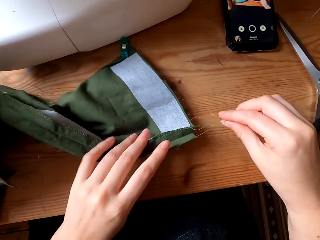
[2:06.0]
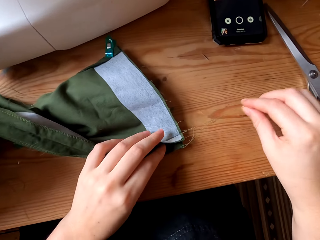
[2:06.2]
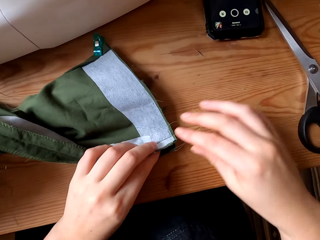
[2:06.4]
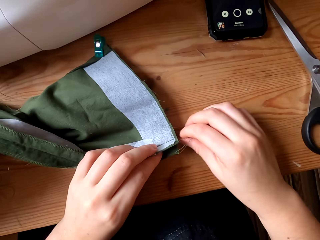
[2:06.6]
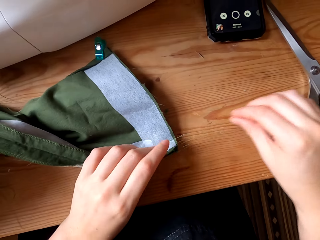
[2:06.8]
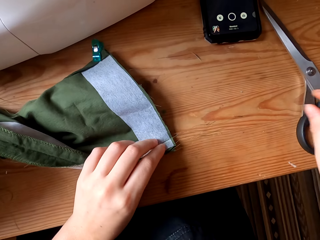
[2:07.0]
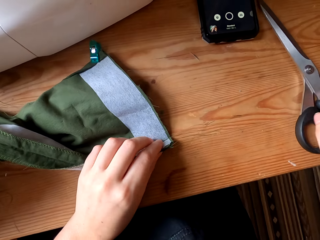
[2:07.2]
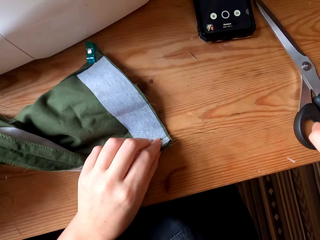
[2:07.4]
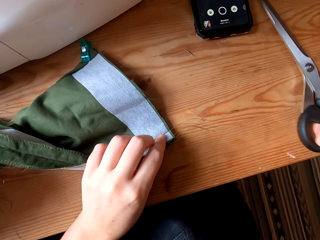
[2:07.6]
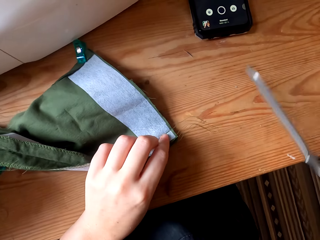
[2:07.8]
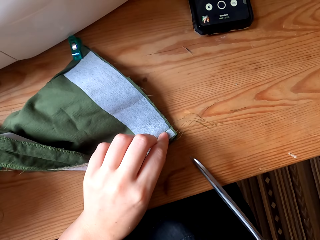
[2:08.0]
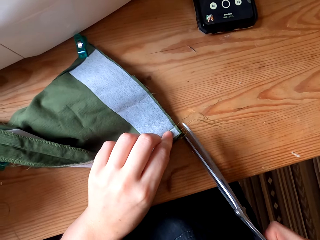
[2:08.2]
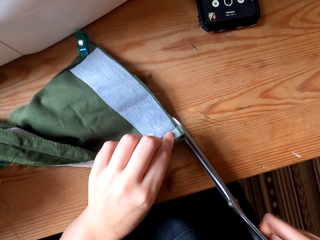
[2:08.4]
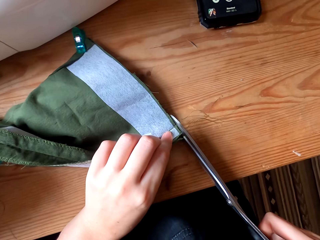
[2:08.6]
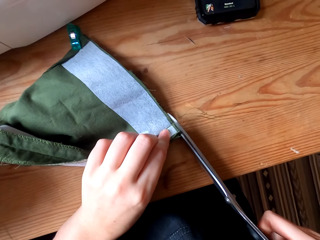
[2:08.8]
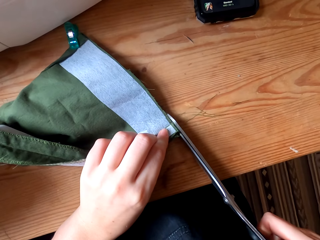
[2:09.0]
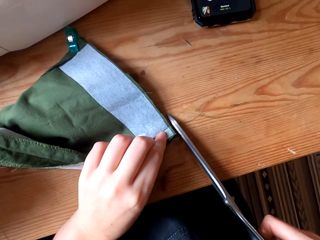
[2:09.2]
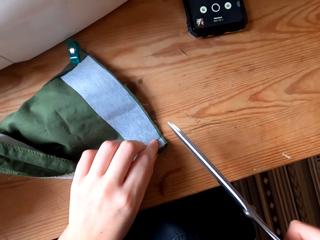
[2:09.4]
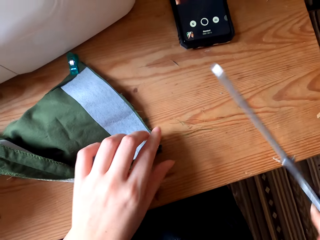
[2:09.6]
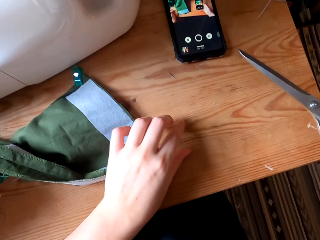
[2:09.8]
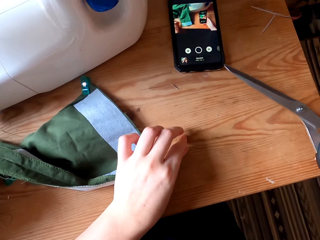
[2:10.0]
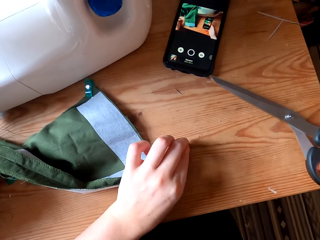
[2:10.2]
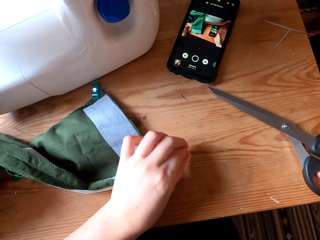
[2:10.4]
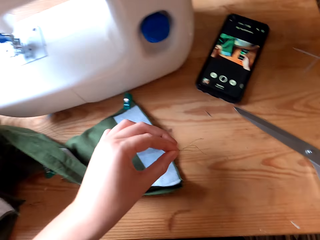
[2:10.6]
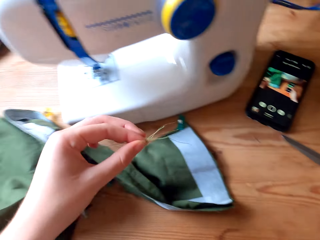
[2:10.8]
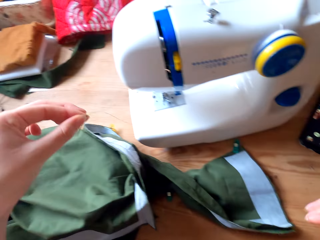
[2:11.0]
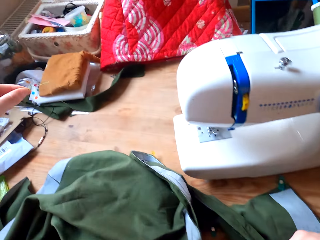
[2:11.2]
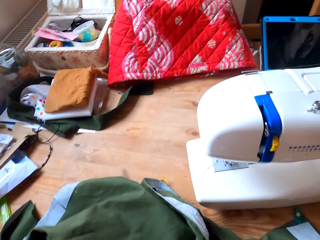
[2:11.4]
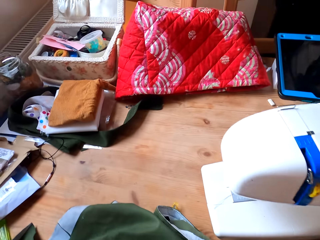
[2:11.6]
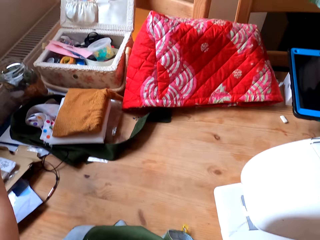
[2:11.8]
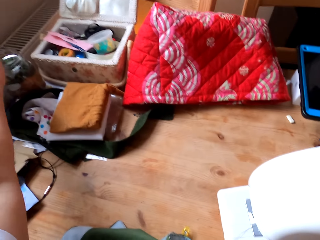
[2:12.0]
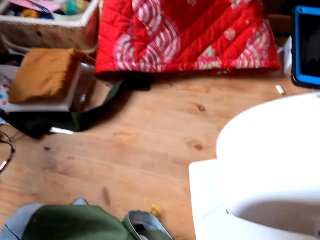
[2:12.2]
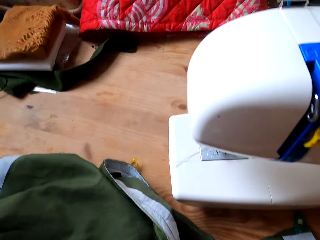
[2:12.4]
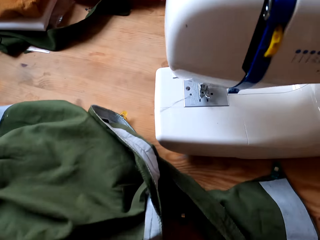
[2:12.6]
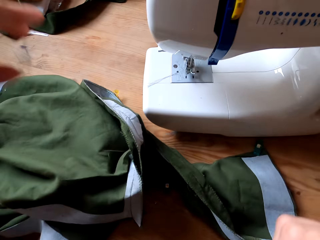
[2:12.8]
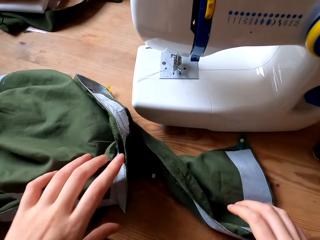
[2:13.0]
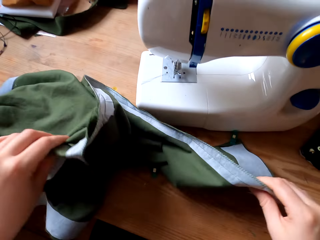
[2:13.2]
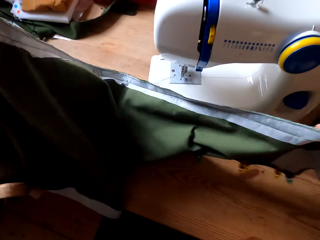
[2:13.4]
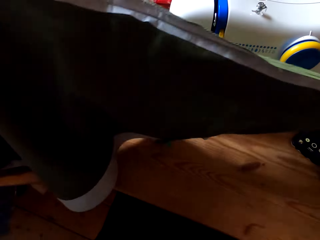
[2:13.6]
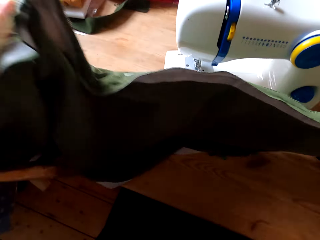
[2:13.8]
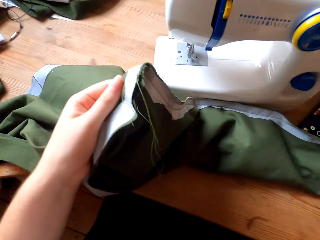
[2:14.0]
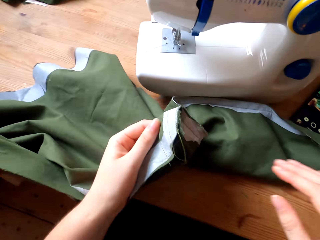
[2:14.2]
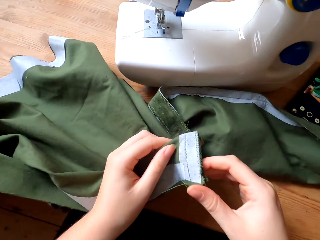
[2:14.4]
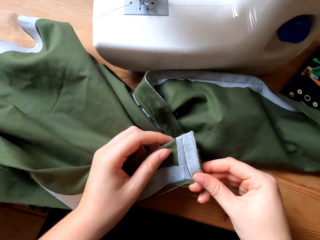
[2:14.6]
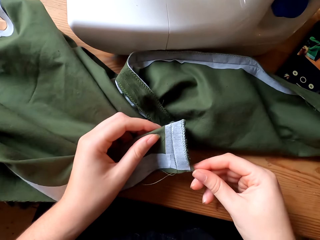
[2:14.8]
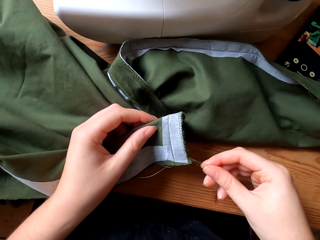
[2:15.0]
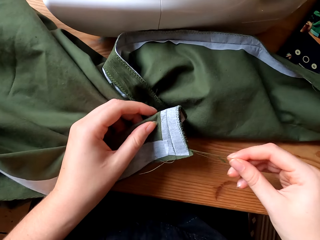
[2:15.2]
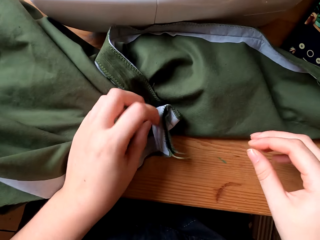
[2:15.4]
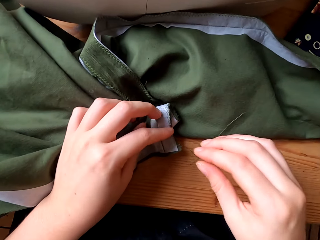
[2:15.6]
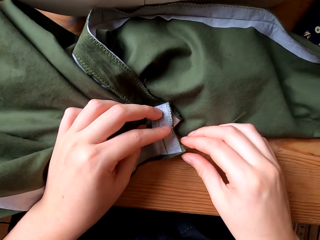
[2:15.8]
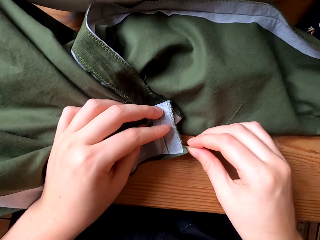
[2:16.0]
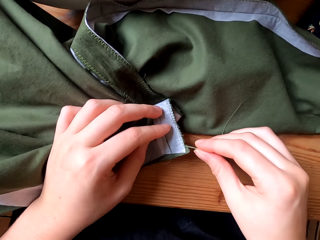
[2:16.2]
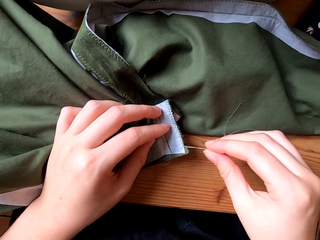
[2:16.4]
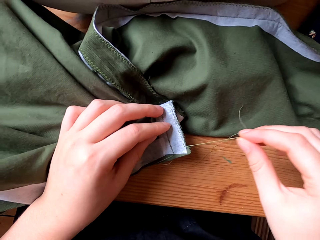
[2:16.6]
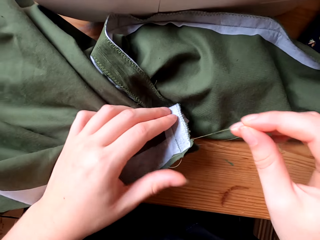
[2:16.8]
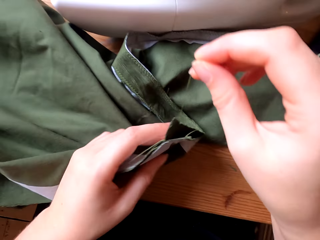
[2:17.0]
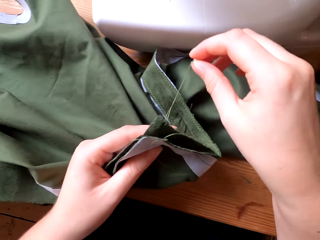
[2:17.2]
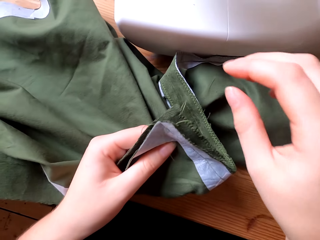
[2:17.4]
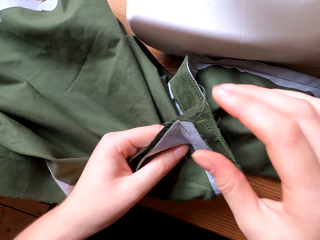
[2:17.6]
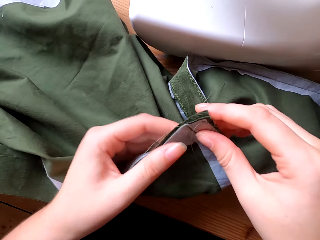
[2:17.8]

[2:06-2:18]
The camera wearer pulls the thread. They pick up scissors from the table with the right hand. They cut the thread with the scissors. They pick up the thread. They place the scissors on the table with the right hand. They put the thread in a container. They pick up the cloth from the table. They place the cloth on the table with both hands. They pull the thread from the cloth.

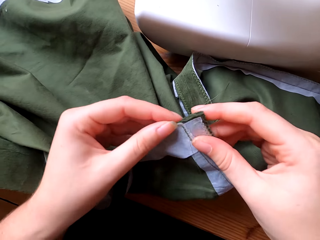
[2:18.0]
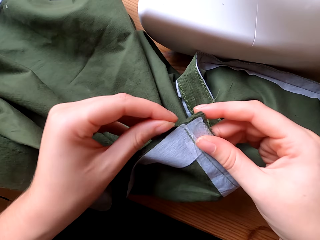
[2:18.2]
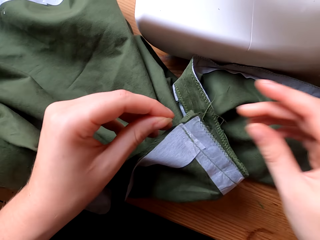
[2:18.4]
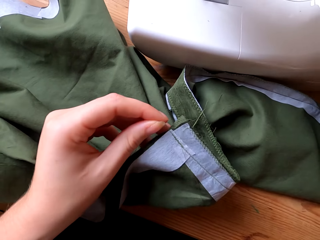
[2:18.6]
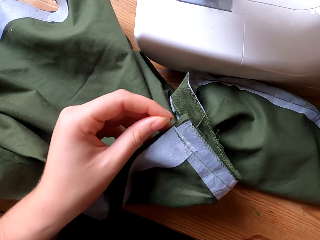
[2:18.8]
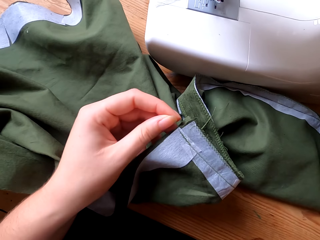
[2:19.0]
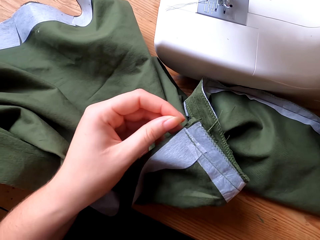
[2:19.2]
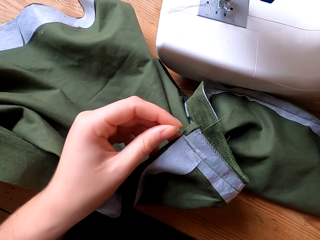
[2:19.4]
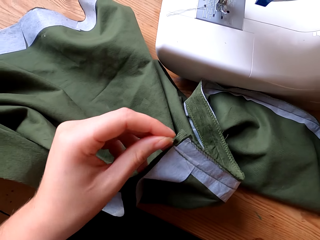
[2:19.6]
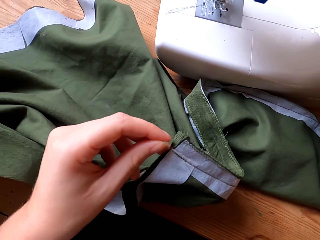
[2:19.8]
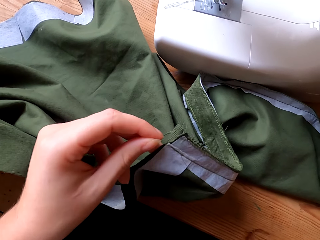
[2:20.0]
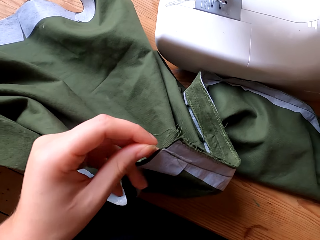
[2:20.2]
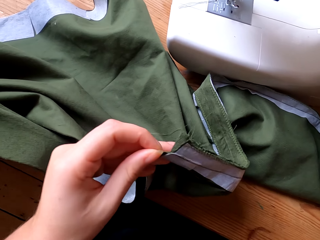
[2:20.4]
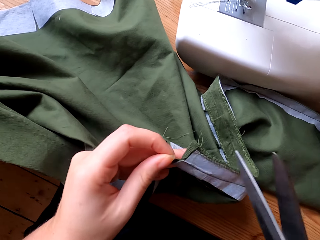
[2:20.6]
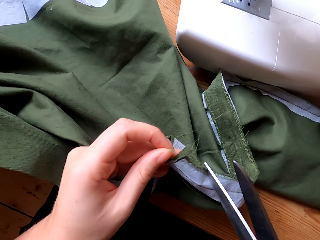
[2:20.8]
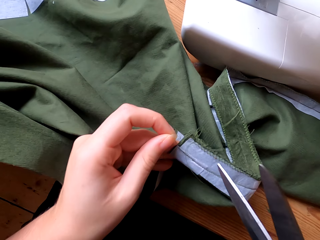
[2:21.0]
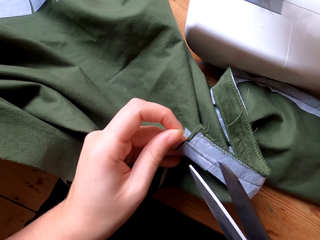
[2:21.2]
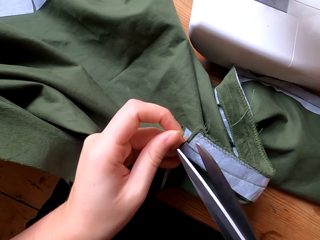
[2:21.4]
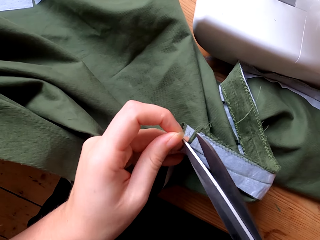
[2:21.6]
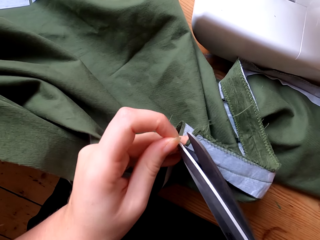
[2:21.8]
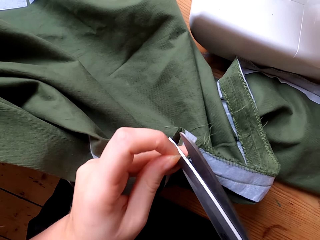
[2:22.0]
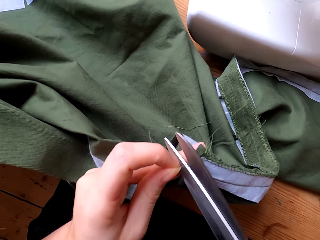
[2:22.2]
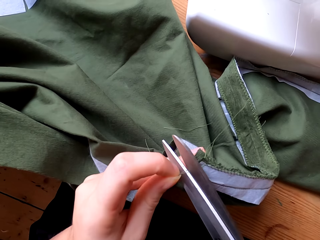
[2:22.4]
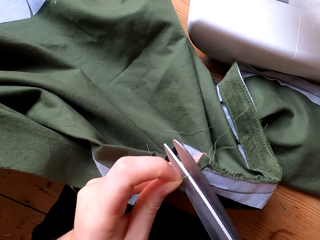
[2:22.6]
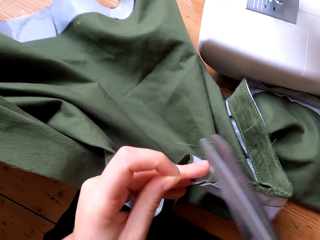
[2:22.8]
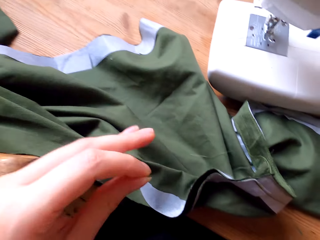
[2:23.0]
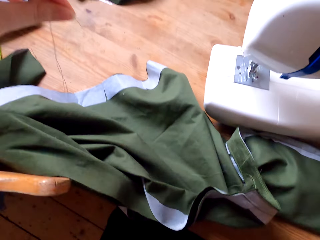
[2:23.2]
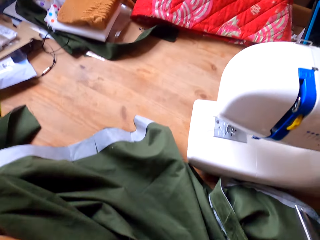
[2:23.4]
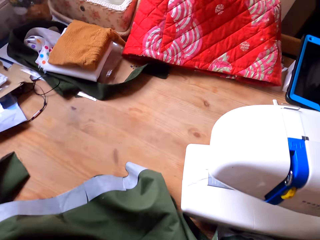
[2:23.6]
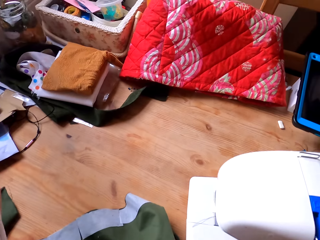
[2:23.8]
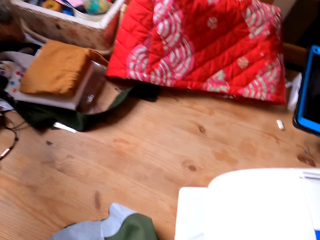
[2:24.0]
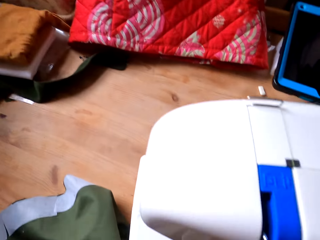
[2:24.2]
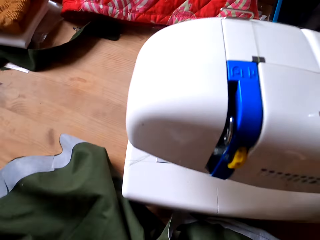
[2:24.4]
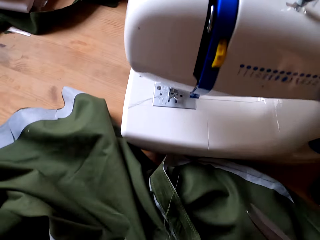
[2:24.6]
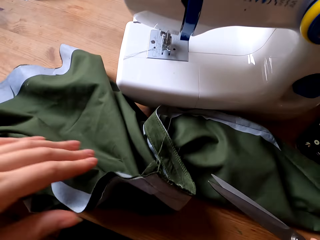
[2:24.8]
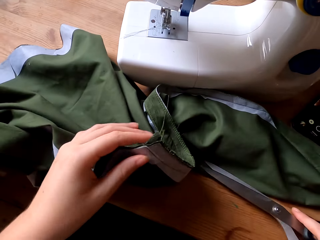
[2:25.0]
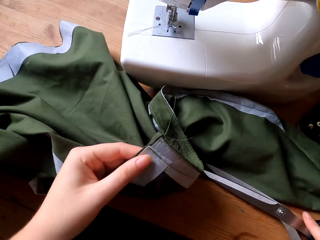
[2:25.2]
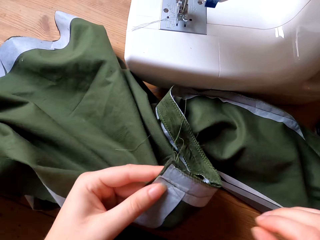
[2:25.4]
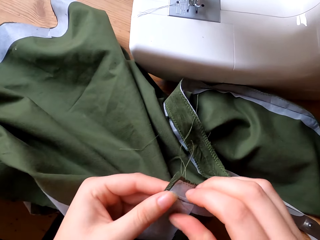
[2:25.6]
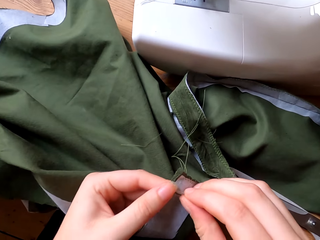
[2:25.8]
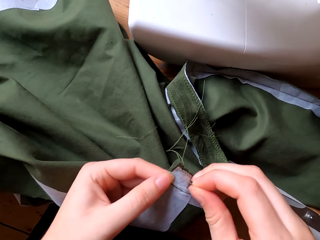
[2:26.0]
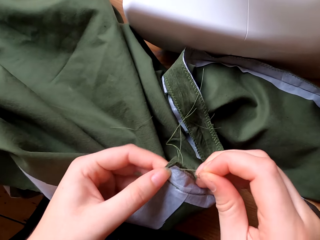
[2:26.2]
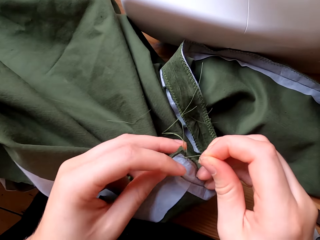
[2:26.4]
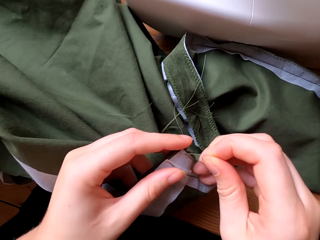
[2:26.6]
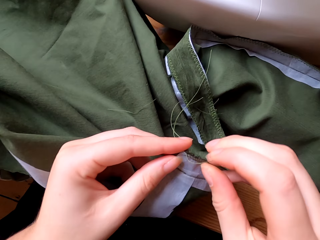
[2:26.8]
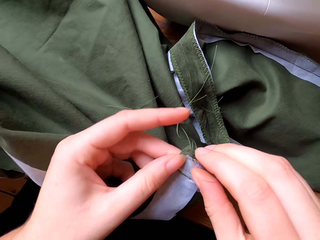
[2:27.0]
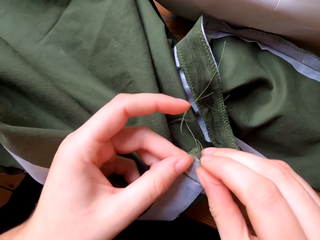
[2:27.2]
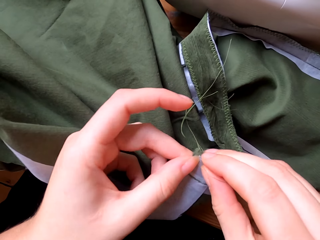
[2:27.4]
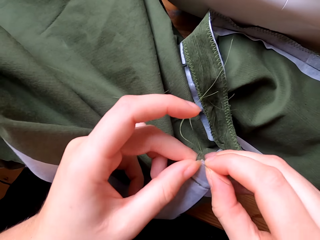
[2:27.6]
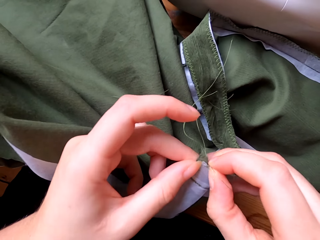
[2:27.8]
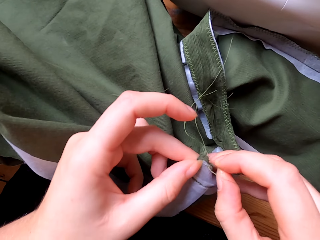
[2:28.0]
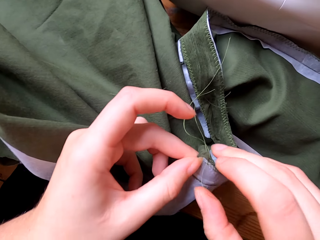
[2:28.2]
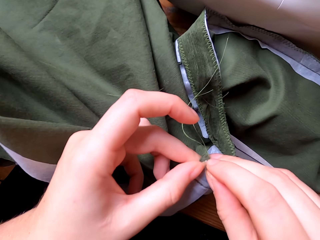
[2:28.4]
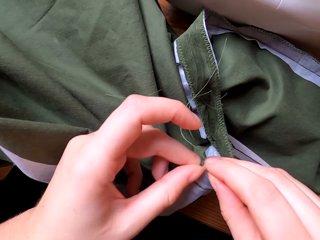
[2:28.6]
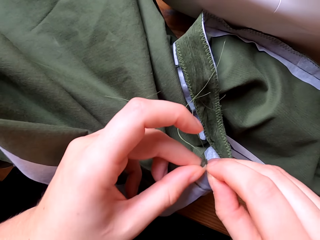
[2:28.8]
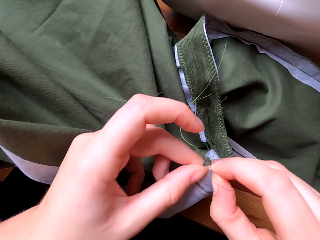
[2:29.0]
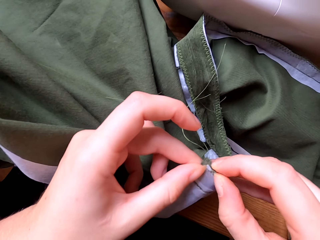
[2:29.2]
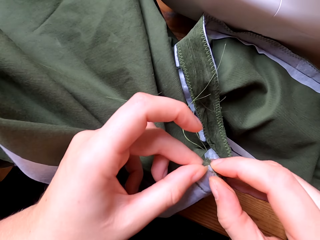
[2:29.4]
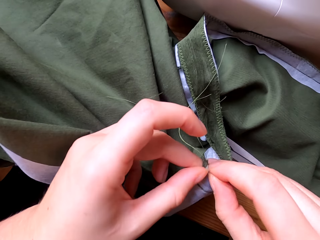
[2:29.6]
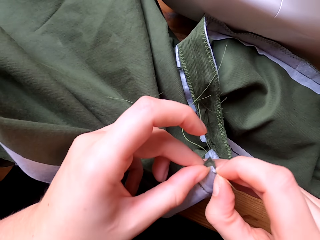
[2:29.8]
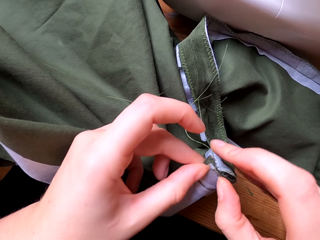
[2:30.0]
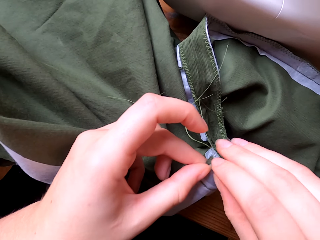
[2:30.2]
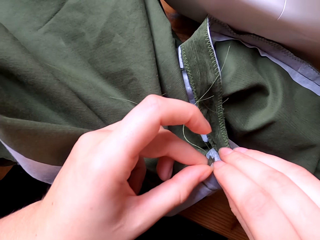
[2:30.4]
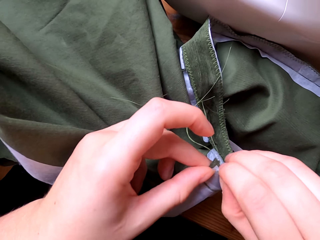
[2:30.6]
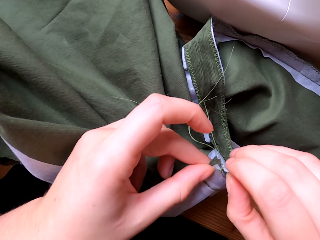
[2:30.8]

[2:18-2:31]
The camera wearer picks up the scissors. They cut the thread with the scissors. They place the thread in the container. They place the scissors on the table with the right hand. They pull the thread.
